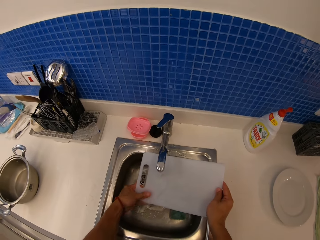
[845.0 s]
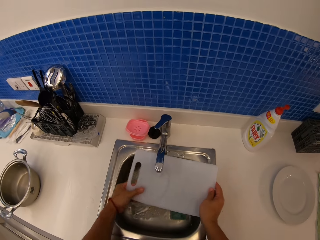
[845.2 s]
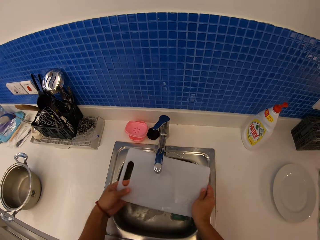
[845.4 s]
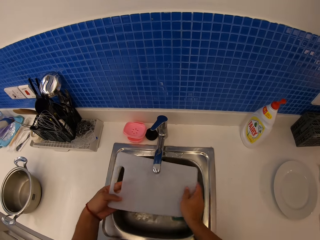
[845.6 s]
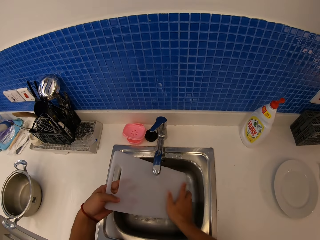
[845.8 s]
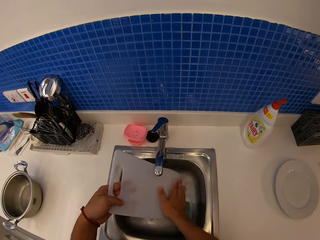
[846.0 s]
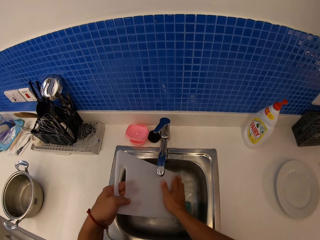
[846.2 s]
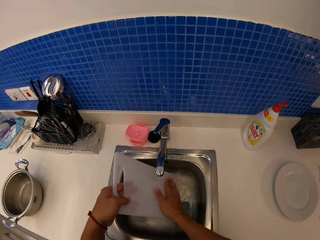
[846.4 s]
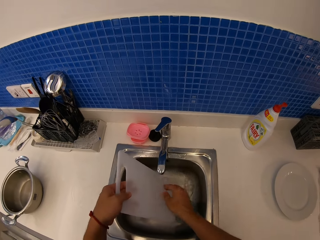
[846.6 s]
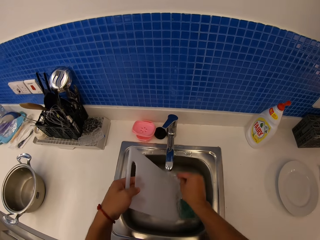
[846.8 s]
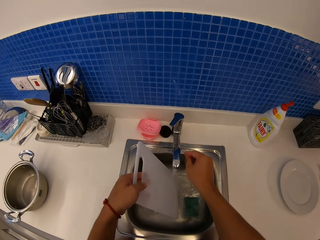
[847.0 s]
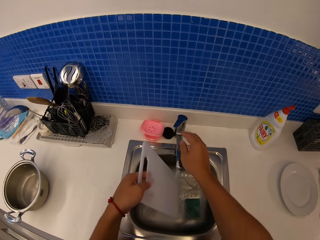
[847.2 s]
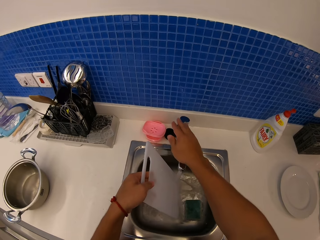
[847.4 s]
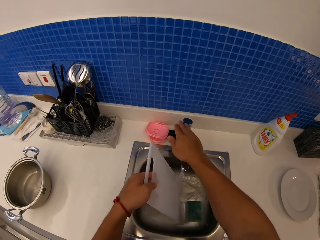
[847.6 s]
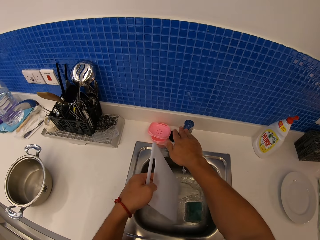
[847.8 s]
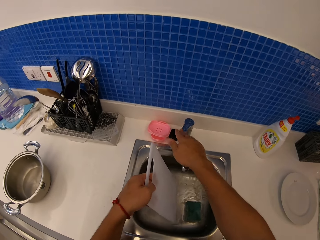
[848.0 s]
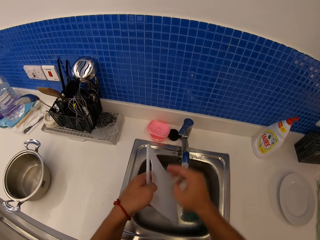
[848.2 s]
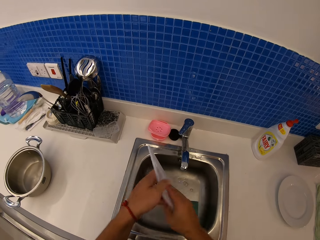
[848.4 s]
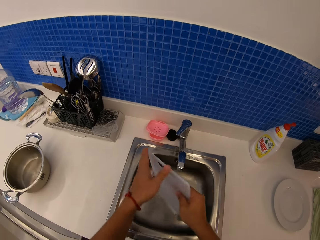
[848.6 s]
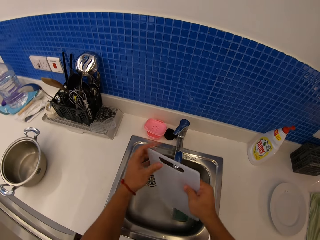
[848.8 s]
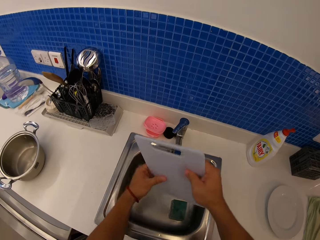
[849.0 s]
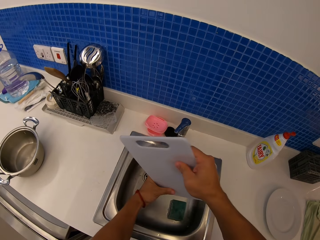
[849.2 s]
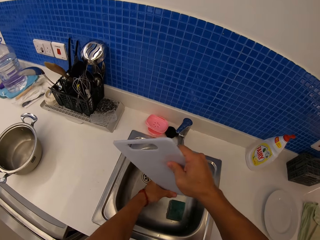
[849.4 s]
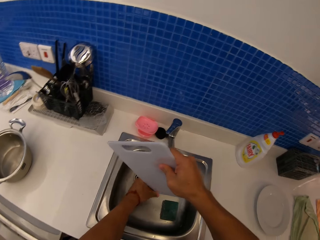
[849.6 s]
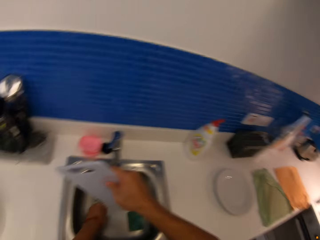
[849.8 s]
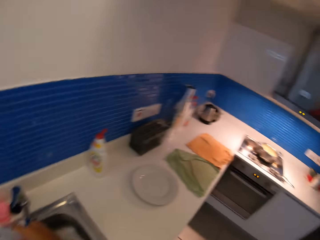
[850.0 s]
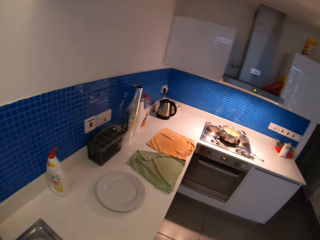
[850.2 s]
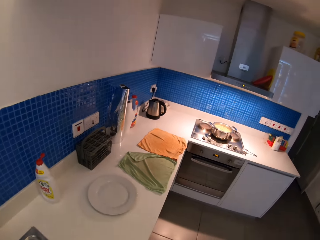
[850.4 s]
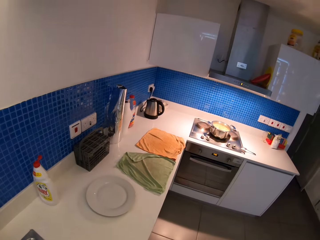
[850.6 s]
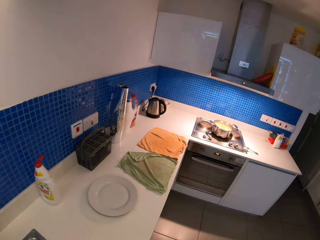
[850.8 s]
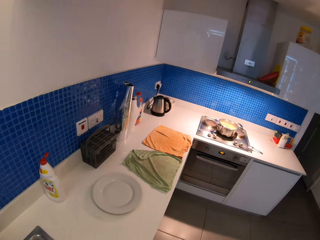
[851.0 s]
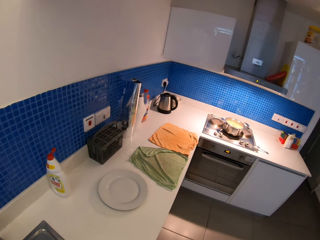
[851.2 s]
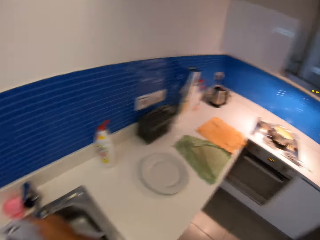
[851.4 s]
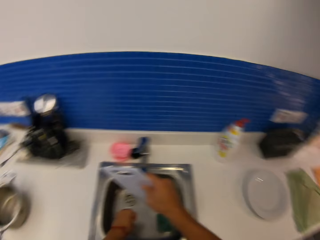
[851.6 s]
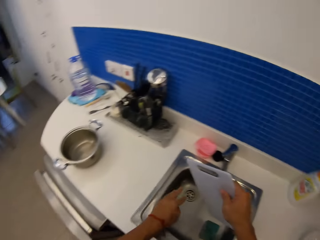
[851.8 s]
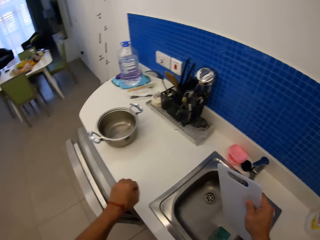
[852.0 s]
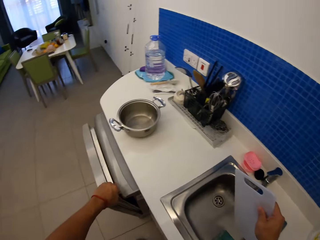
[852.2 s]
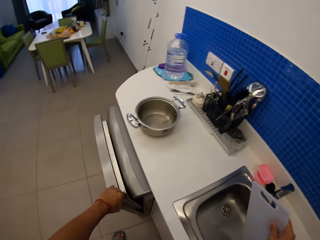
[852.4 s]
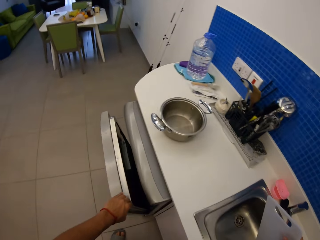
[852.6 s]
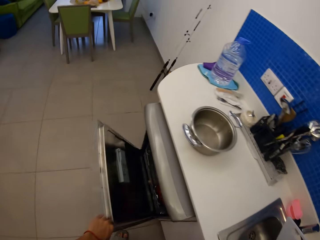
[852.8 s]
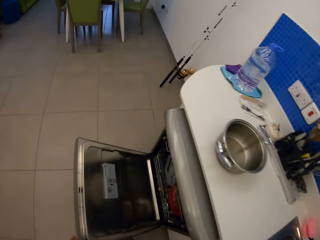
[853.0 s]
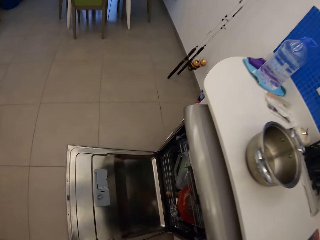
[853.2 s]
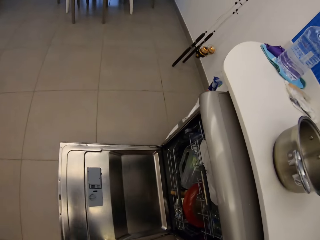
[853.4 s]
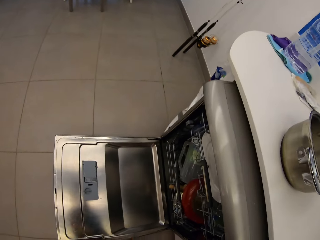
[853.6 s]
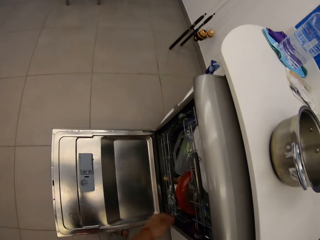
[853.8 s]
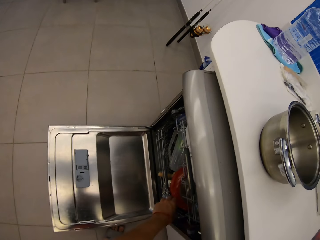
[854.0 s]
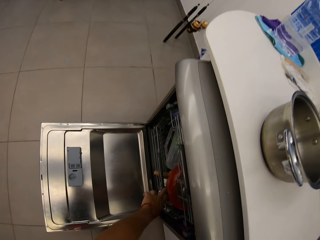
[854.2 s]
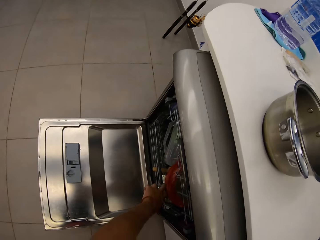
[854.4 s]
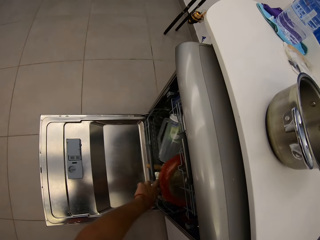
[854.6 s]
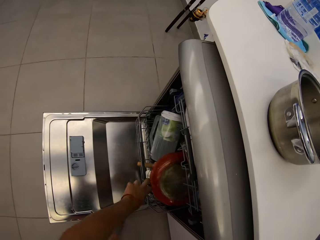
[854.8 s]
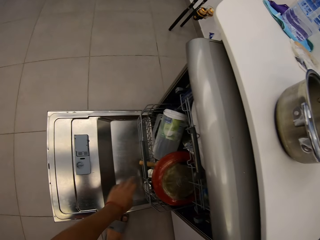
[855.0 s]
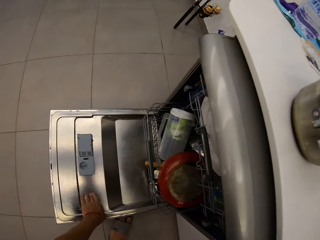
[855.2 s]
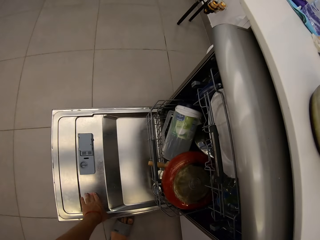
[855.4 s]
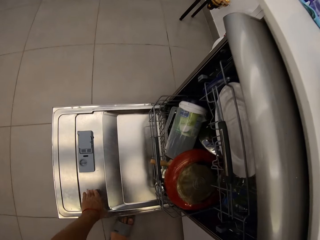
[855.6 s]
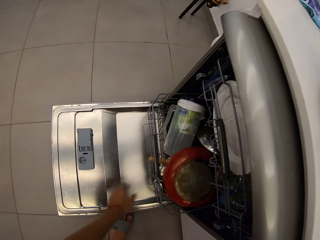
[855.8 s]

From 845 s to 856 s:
The camera wearer closes the water tap. They open the dish washer.

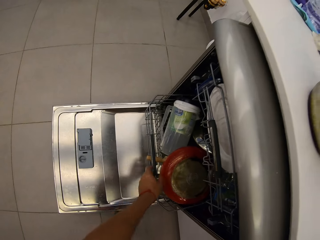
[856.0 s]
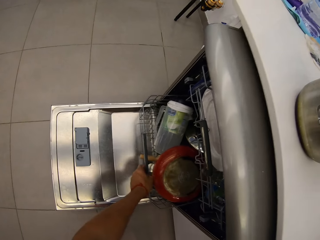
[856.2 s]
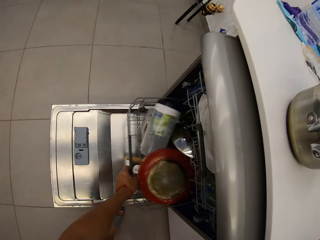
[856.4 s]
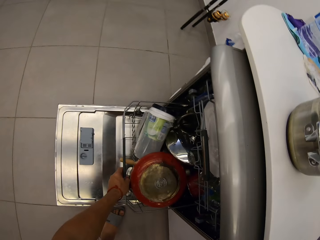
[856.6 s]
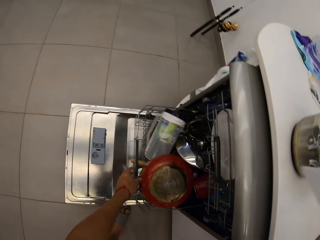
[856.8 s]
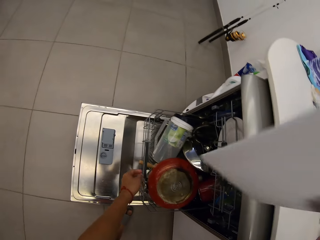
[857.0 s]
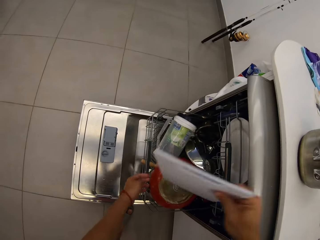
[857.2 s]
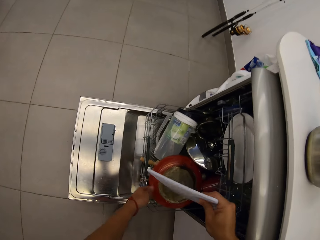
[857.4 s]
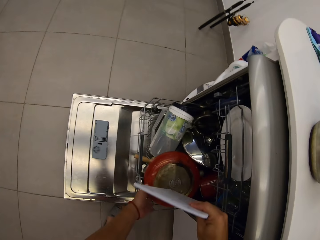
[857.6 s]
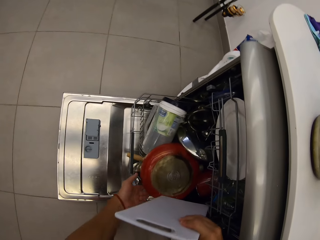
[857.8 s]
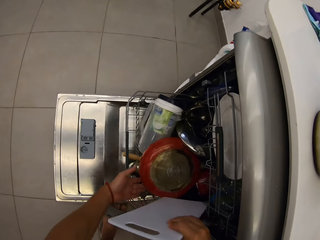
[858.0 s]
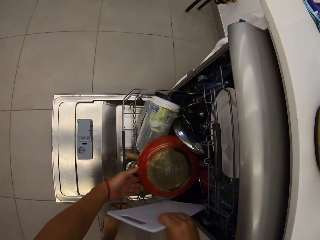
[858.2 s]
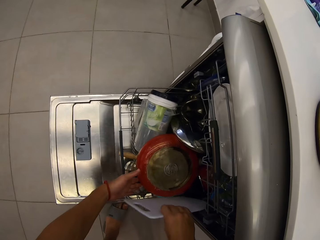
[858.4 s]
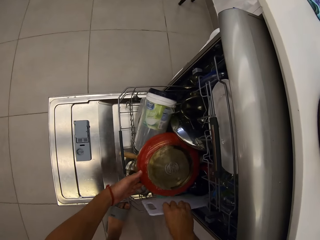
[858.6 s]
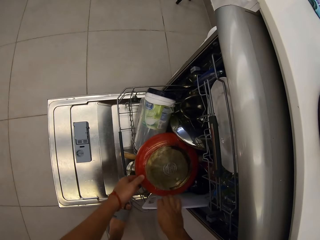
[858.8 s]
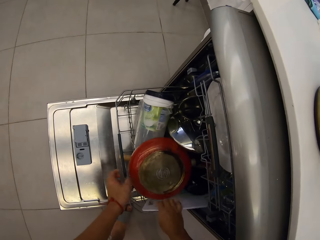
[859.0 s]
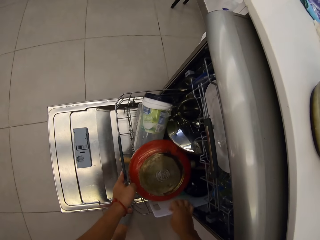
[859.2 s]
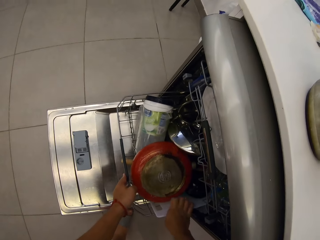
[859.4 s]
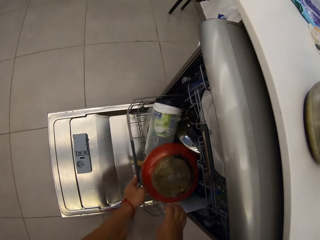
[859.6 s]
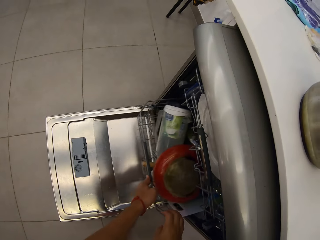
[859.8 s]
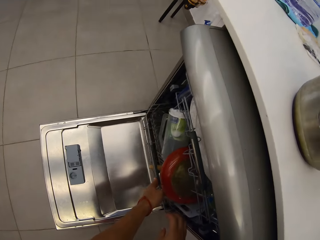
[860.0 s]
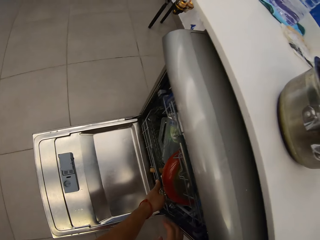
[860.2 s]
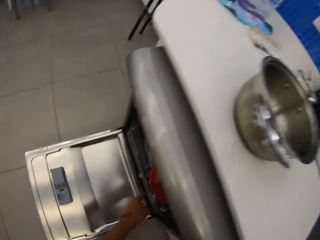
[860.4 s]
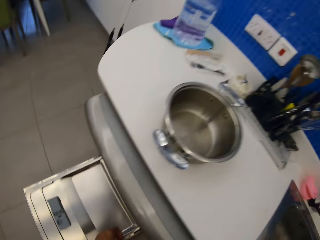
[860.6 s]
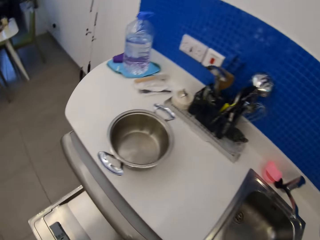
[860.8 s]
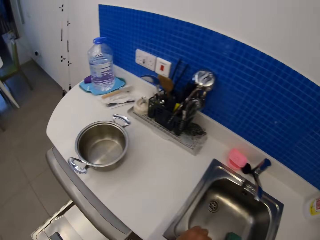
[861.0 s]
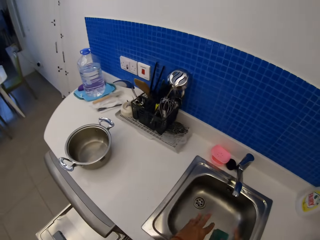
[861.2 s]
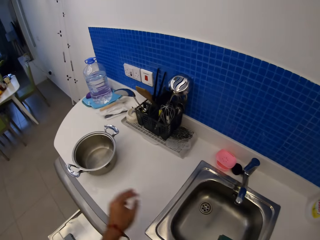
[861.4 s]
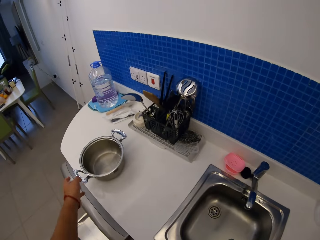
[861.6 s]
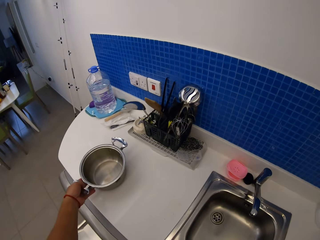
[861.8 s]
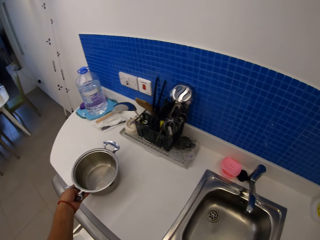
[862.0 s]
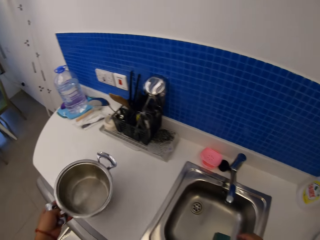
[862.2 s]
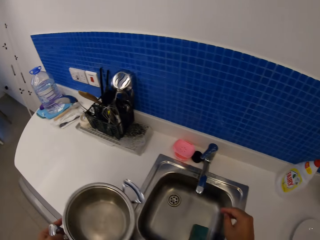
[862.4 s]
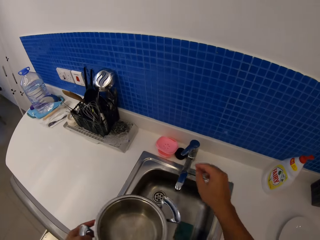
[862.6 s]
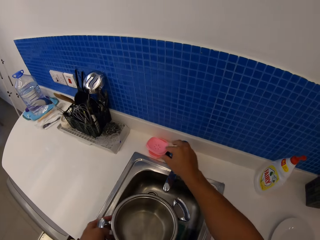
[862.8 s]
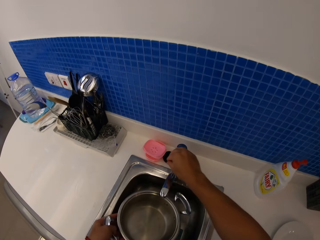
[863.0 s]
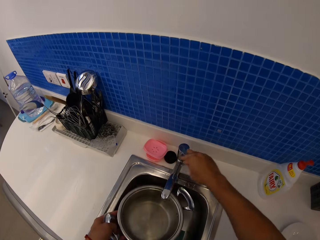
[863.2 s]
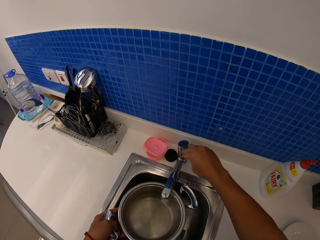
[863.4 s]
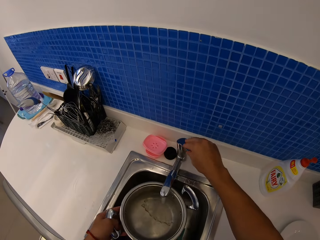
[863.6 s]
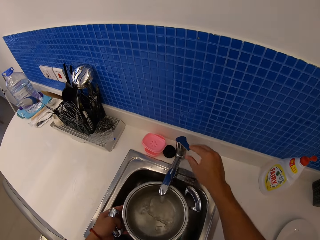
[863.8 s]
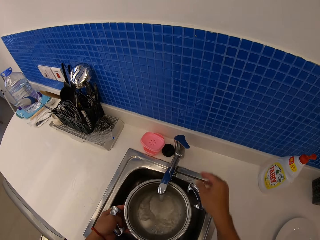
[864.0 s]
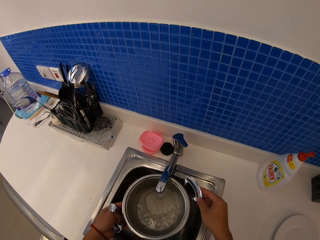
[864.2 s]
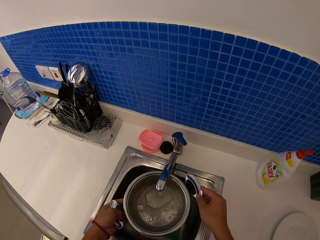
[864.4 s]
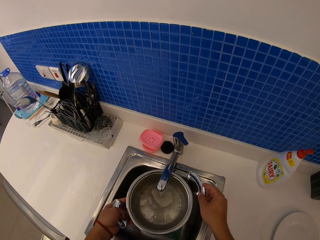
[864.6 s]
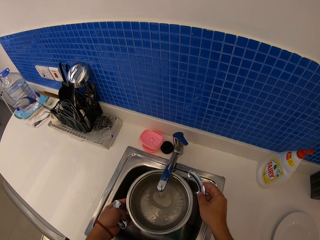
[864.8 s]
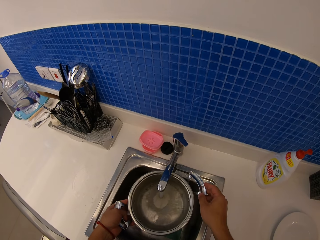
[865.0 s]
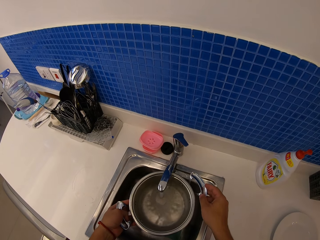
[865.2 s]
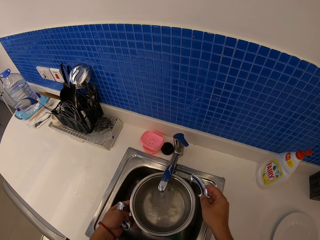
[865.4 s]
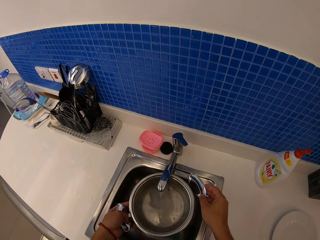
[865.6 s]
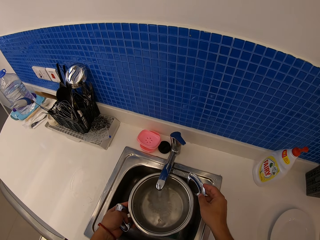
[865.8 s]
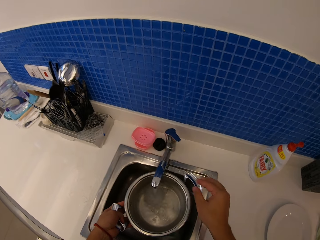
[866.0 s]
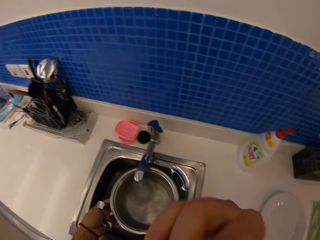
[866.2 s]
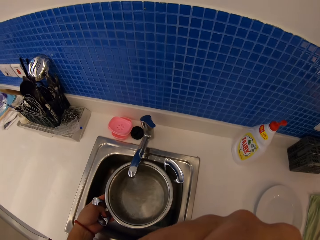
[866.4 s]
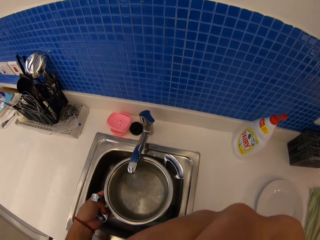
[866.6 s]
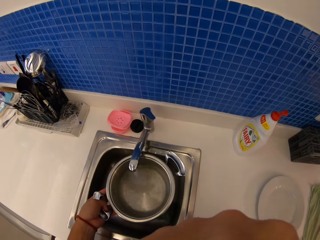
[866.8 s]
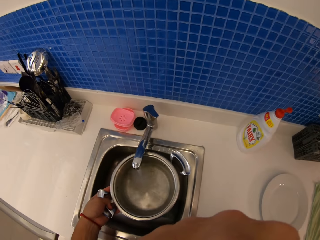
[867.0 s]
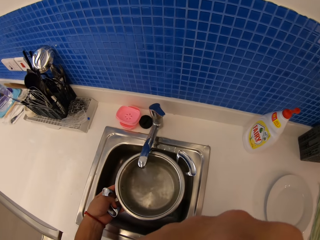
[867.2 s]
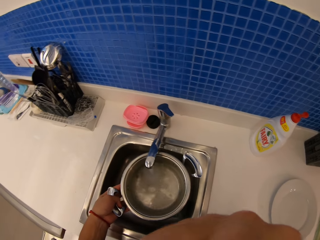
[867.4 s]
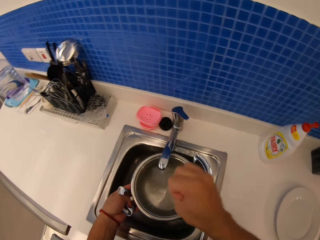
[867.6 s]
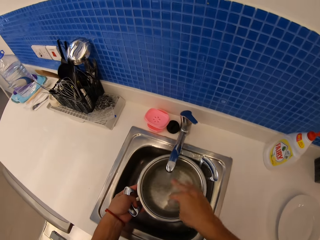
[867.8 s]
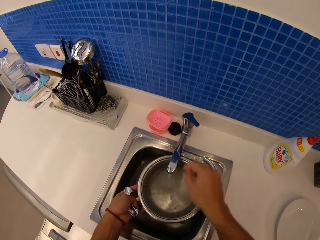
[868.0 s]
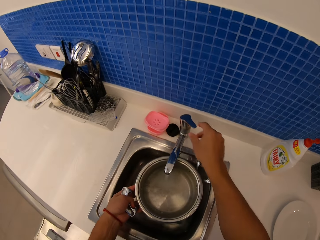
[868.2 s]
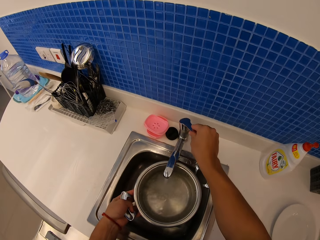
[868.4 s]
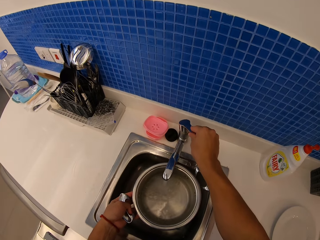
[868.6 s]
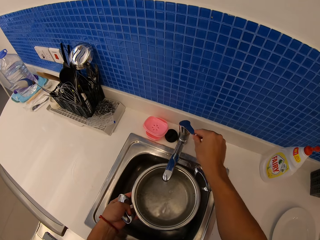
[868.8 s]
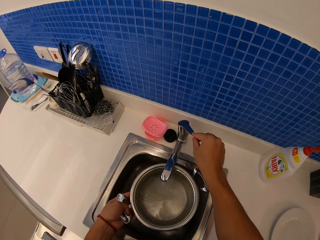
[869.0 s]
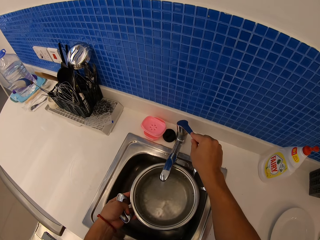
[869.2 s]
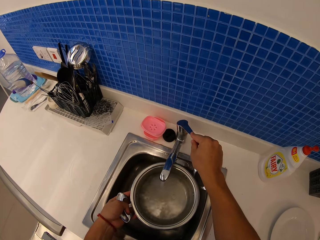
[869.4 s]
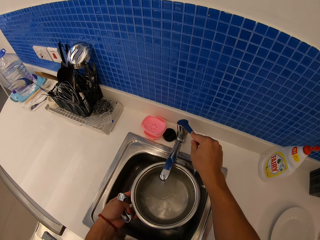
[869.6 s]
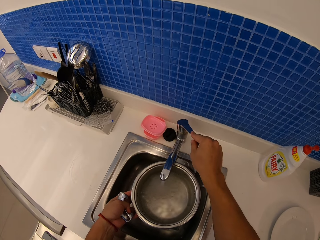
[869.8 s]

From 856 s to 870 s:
The camera wearer puts the chopping board in the dish washer. He picks up a pot from the kitchen counter. He opens the water tap and fills the pot with water. He scratches his nose. He places his hand on the water tap.
